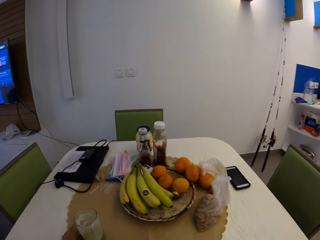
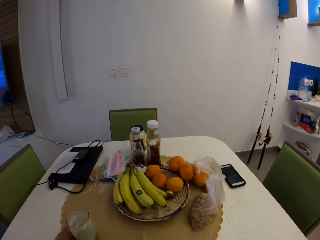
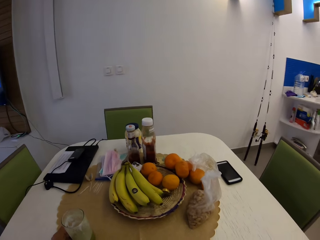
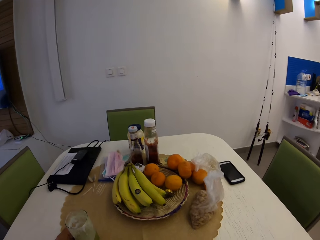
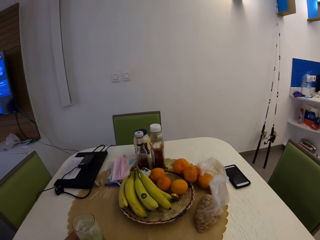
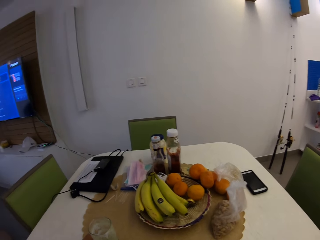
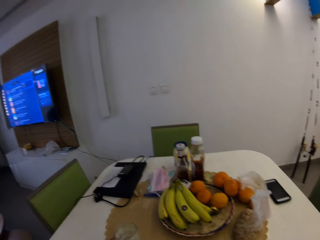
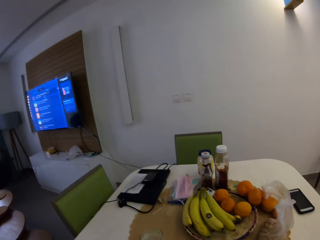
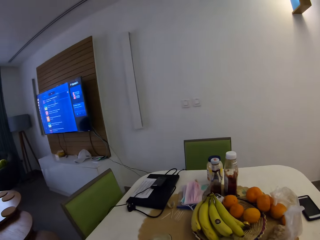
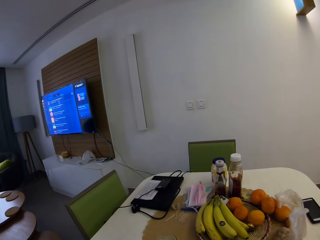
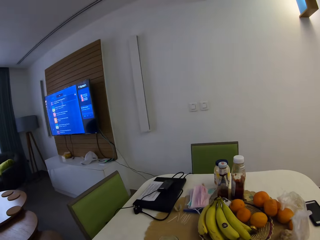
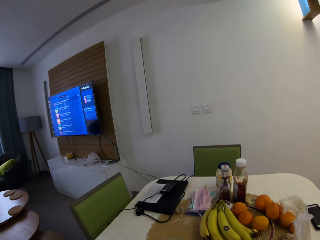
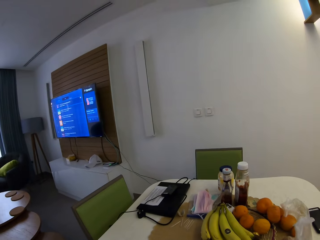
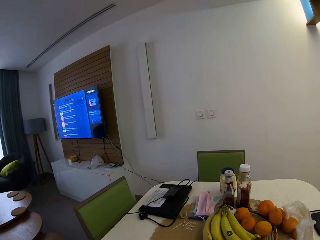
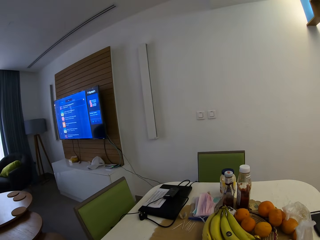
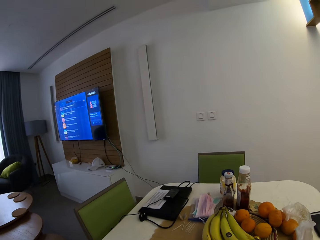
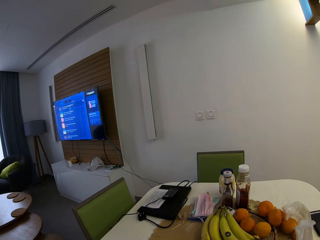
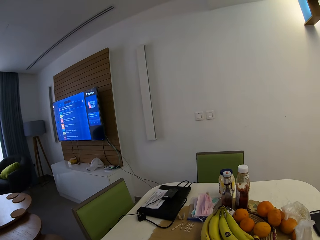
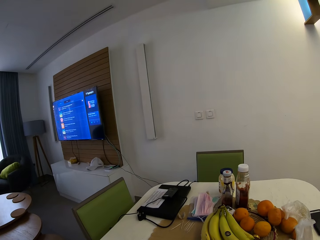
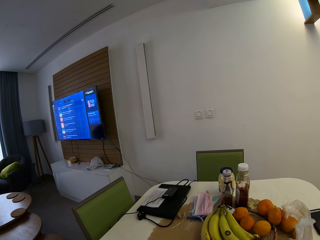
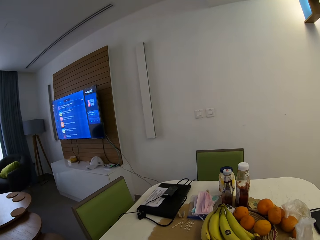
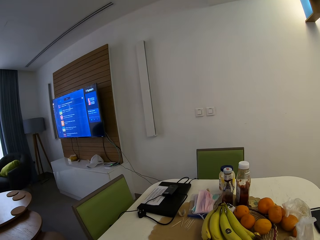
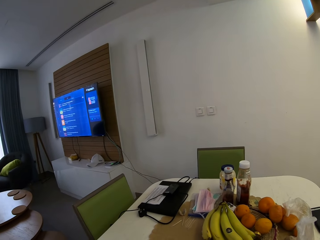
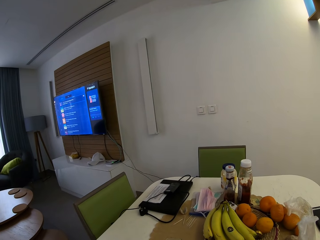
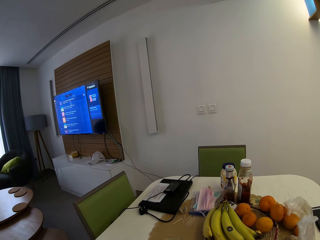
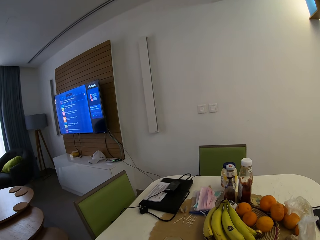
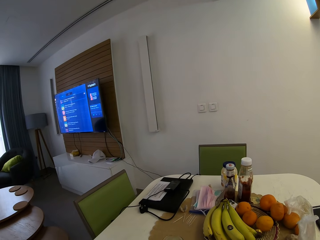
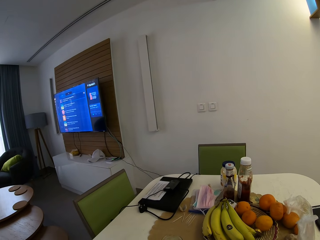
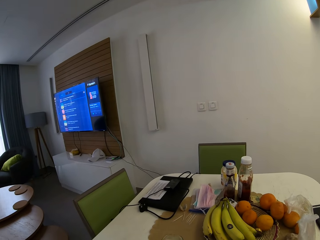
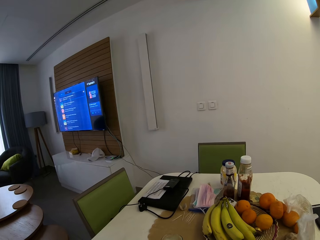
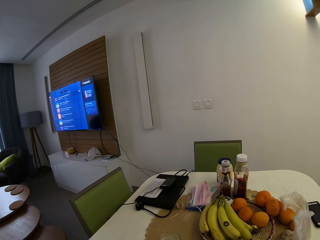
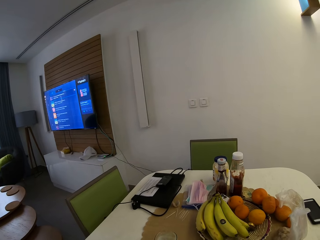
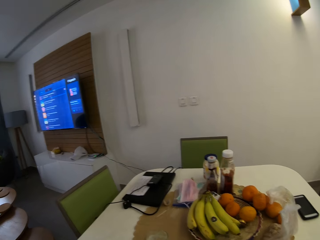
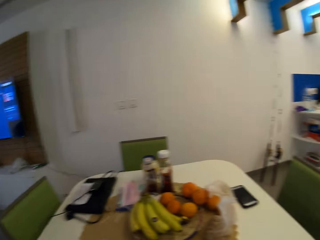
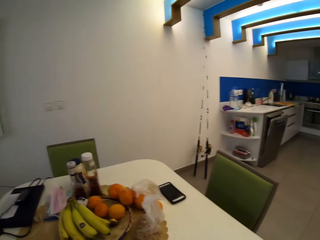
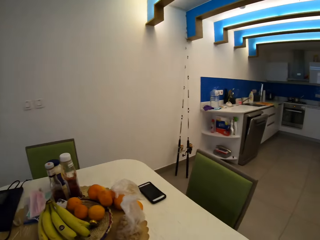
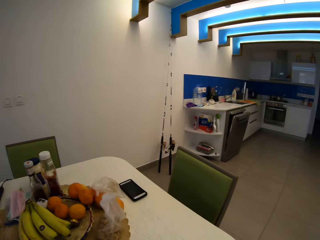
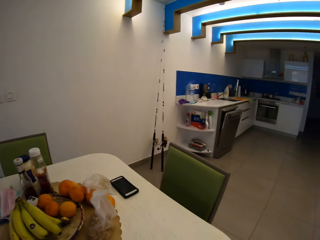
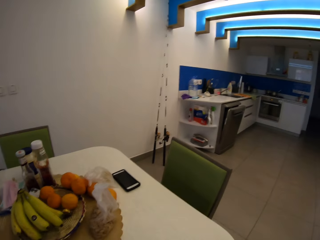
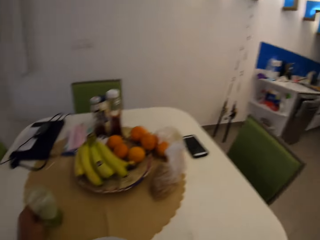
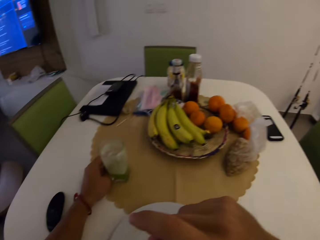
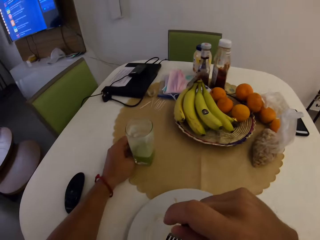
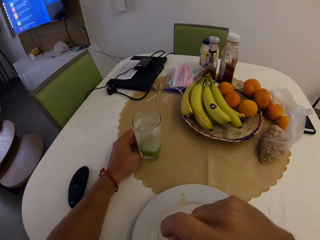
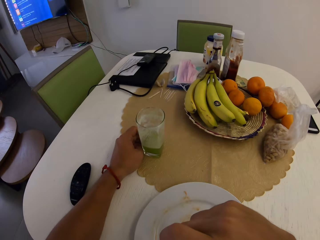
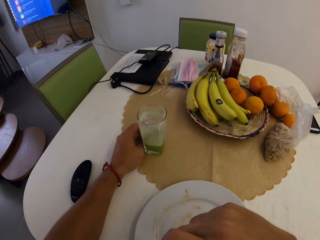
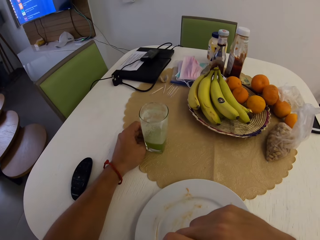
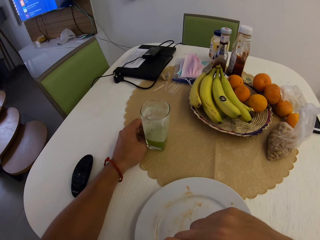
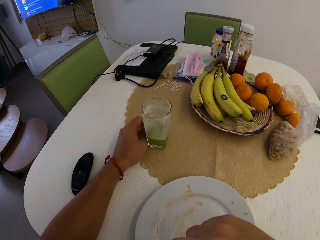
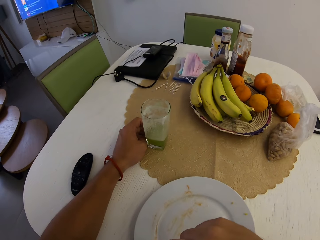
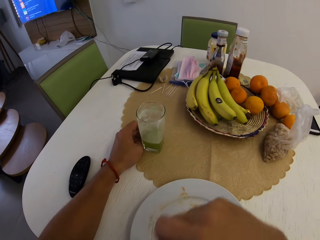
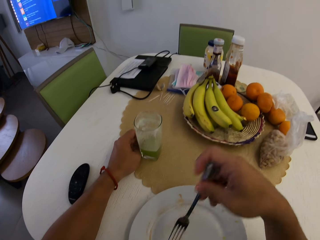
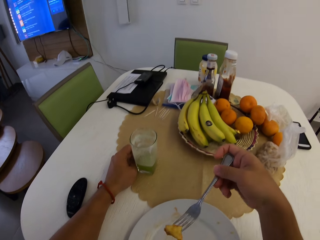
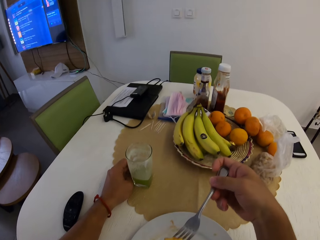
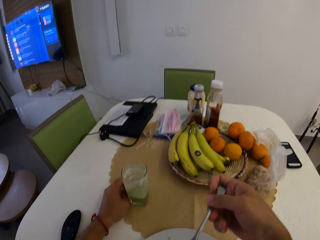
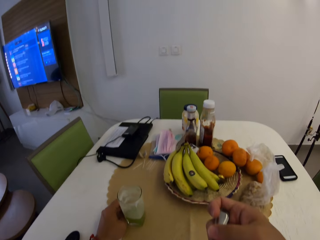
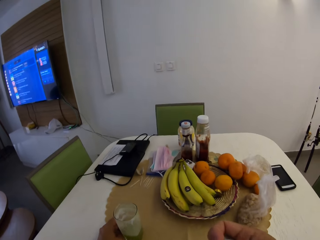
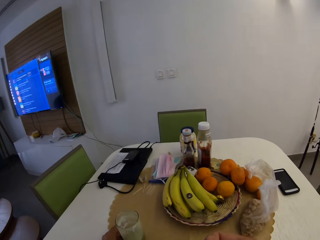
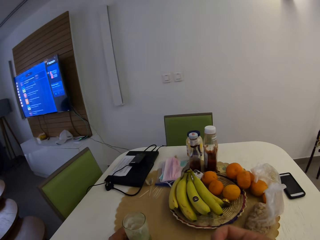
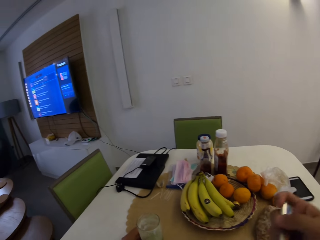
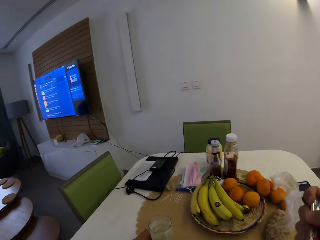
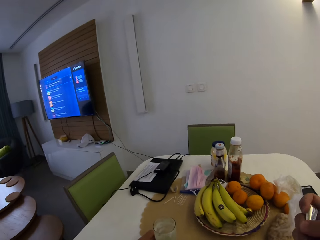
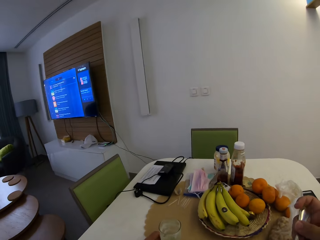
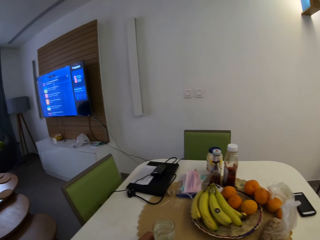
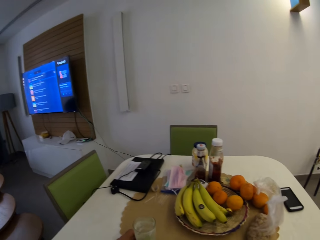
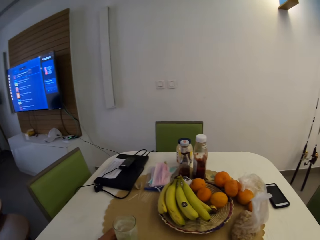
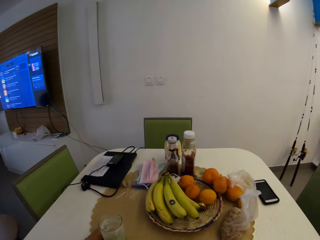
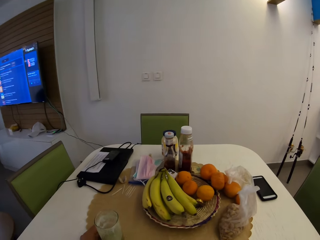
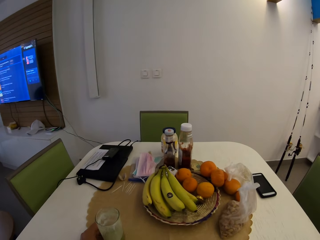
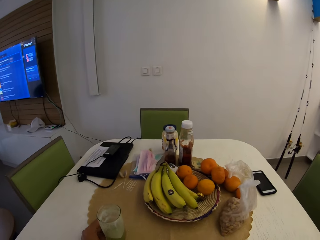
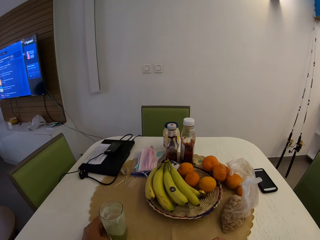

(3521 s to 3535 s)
The camera wearer looks around. They eat food.

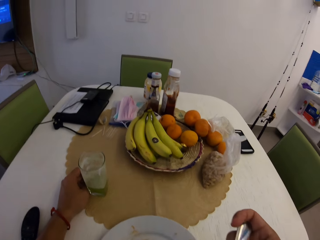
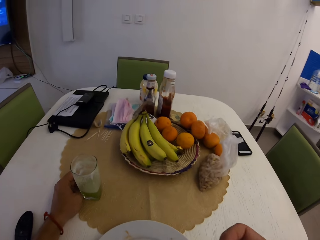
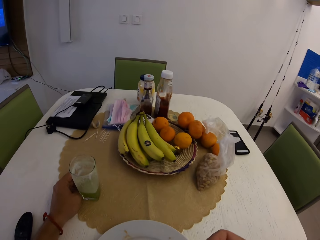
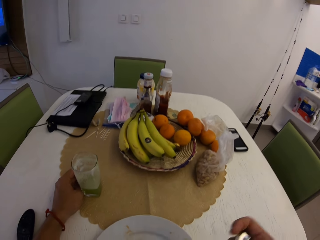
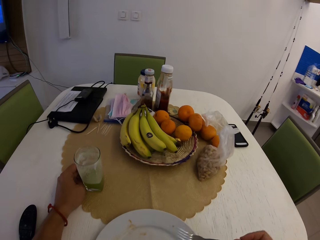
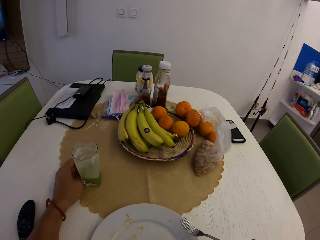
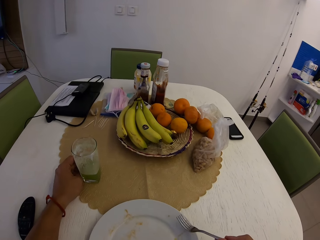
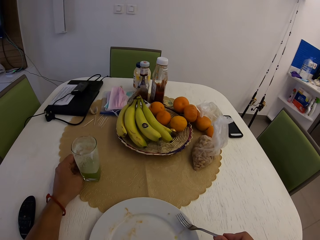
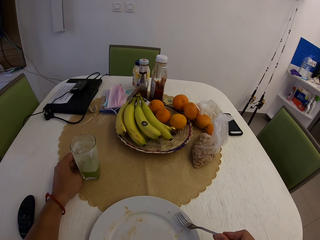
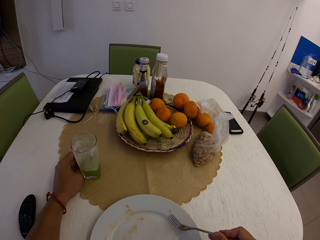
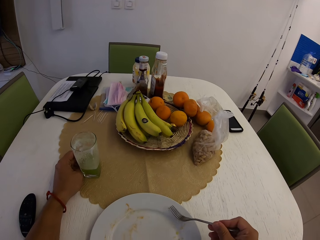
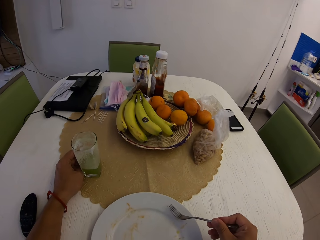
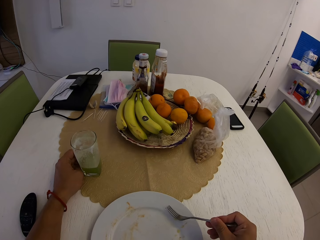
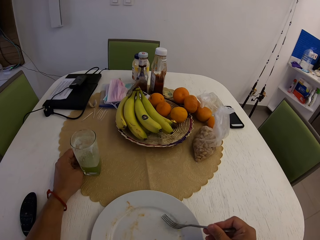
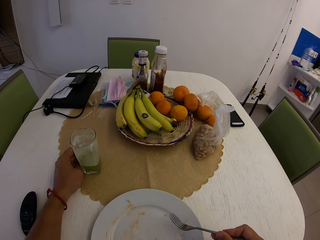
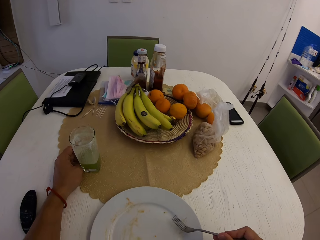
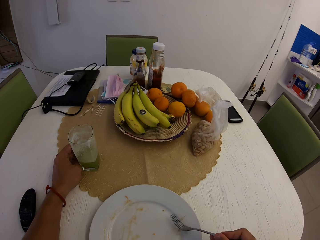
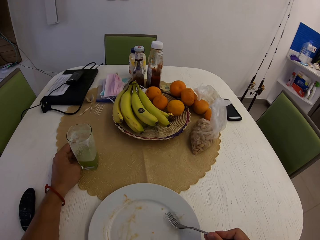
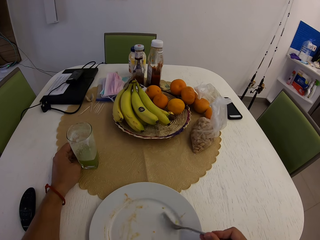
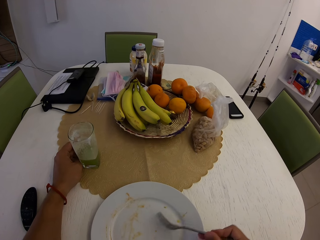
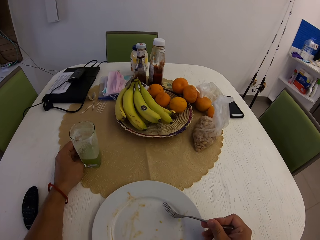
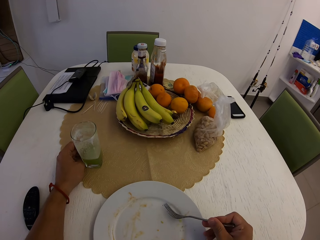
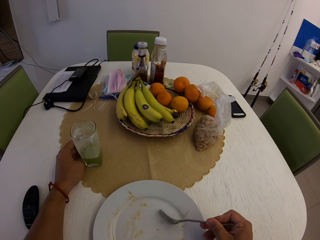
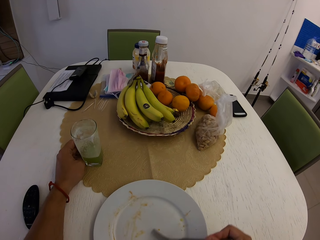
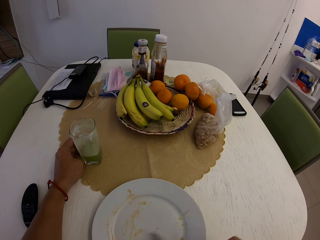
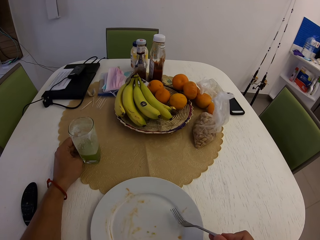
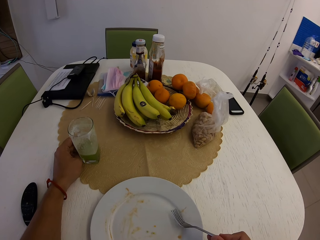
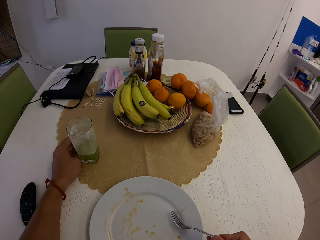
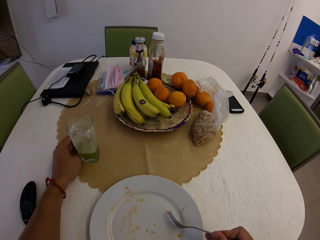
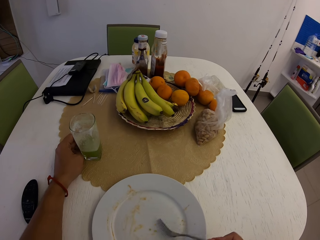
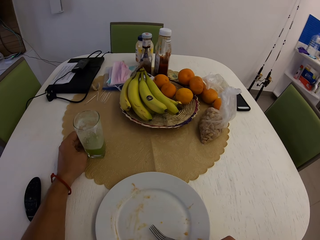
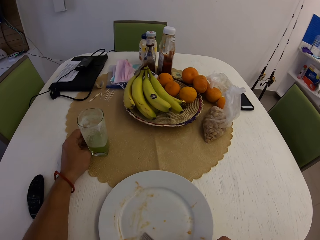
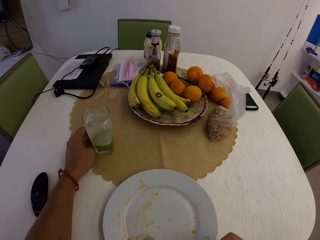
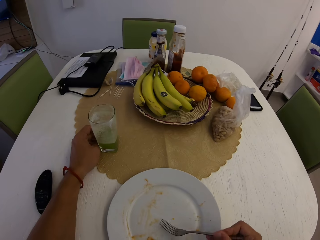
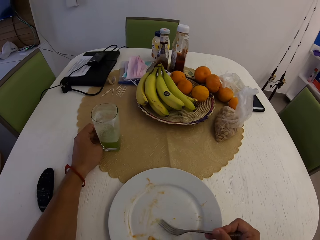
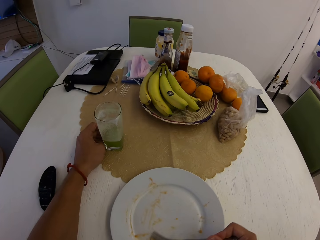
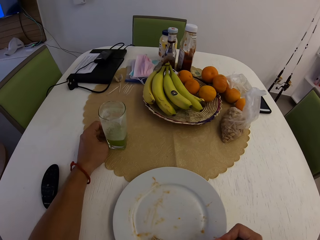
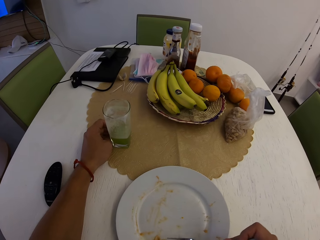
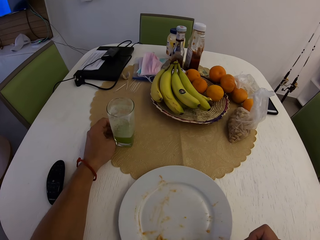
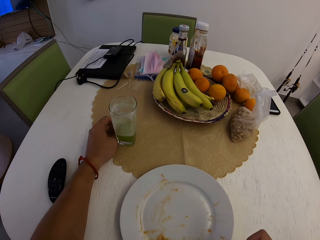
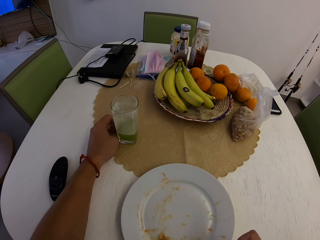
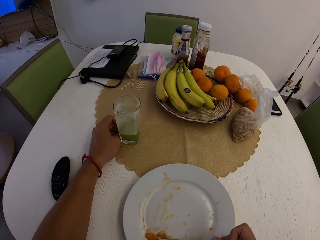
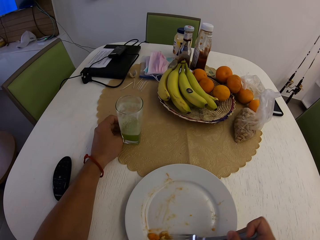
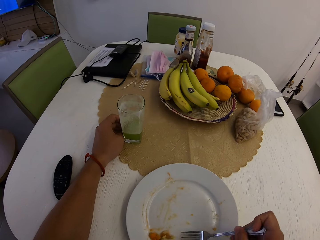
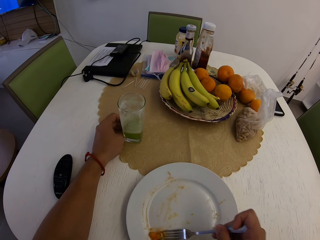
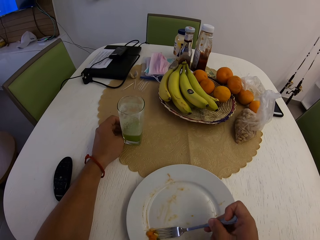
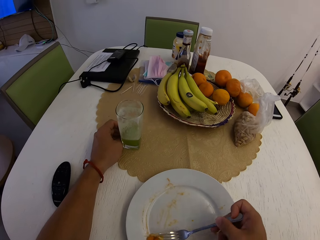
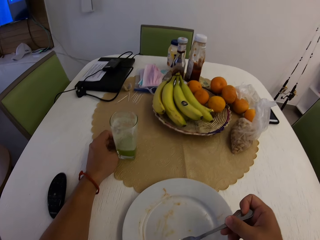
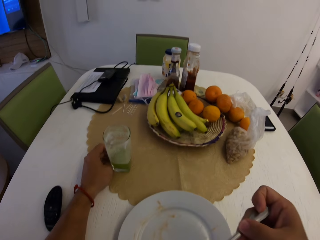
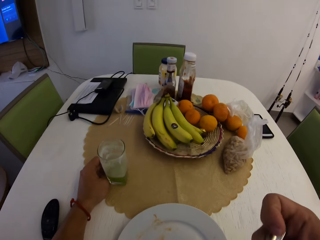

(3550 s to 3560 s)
The camera wearer moves the fork on the plate. They eat food.
